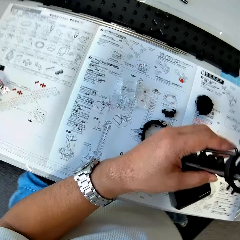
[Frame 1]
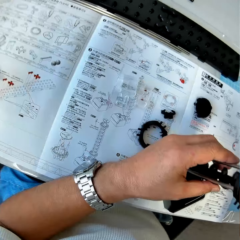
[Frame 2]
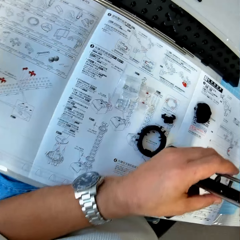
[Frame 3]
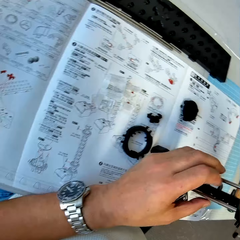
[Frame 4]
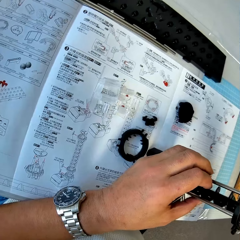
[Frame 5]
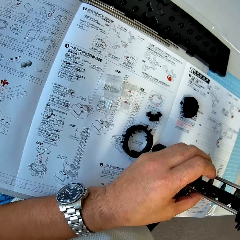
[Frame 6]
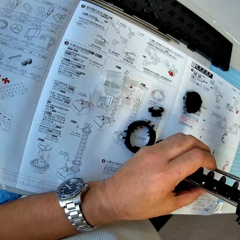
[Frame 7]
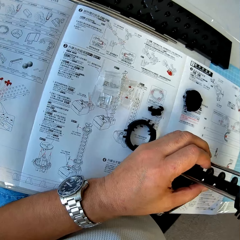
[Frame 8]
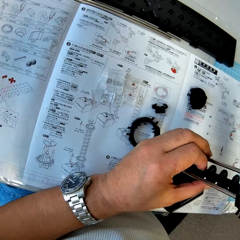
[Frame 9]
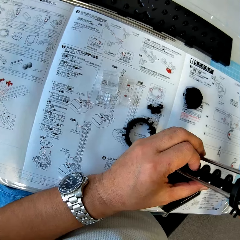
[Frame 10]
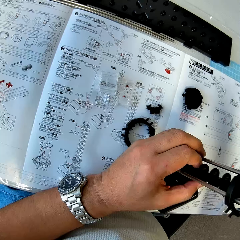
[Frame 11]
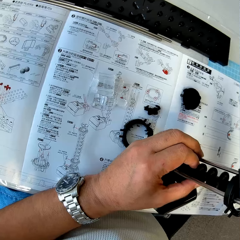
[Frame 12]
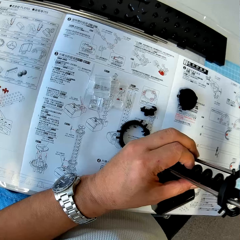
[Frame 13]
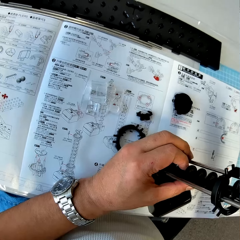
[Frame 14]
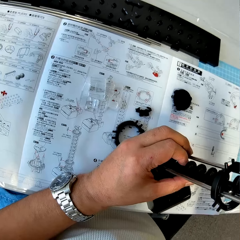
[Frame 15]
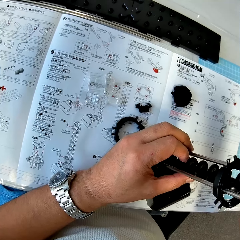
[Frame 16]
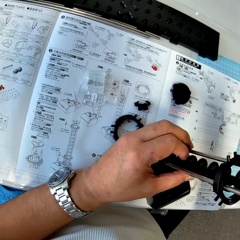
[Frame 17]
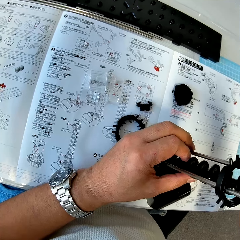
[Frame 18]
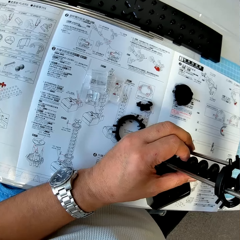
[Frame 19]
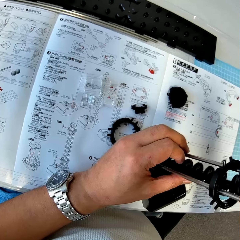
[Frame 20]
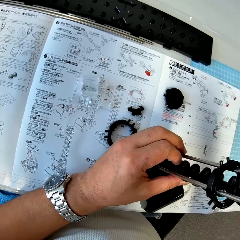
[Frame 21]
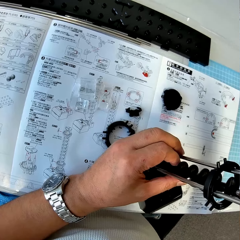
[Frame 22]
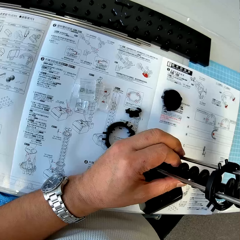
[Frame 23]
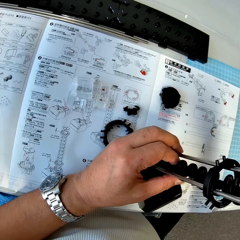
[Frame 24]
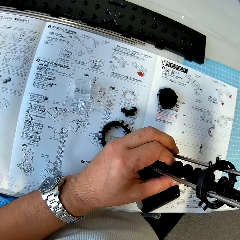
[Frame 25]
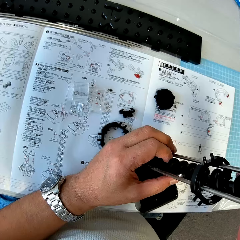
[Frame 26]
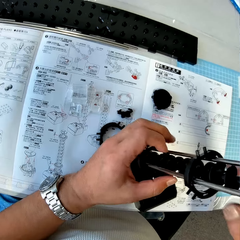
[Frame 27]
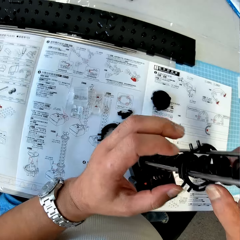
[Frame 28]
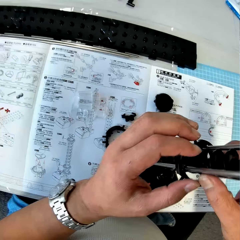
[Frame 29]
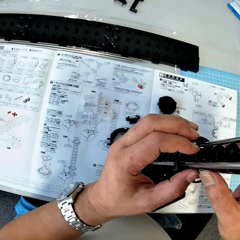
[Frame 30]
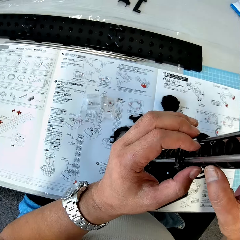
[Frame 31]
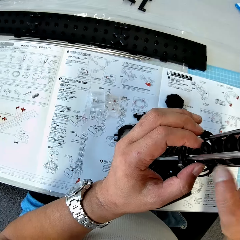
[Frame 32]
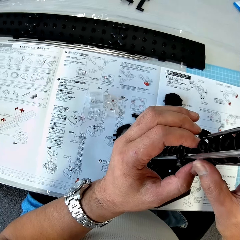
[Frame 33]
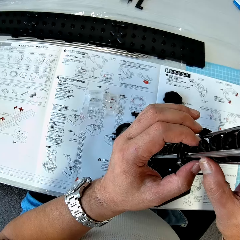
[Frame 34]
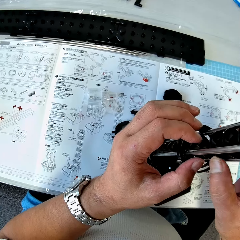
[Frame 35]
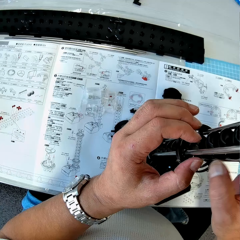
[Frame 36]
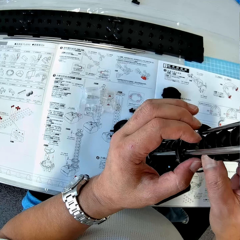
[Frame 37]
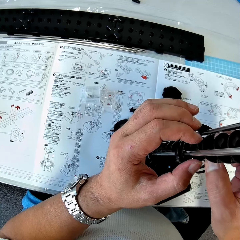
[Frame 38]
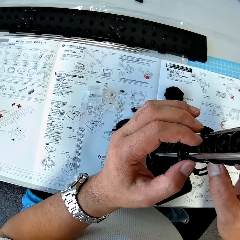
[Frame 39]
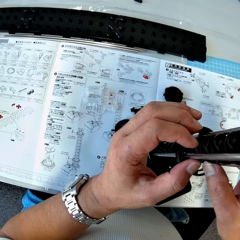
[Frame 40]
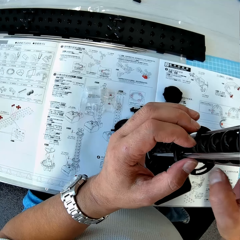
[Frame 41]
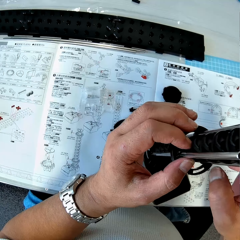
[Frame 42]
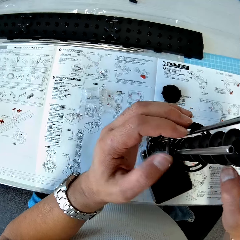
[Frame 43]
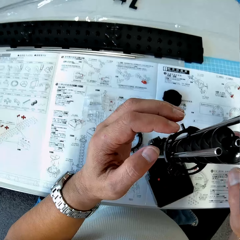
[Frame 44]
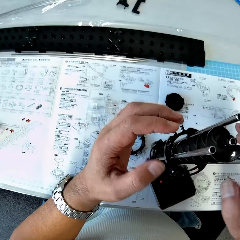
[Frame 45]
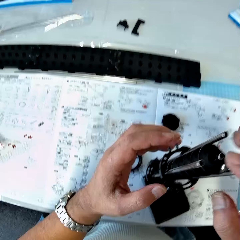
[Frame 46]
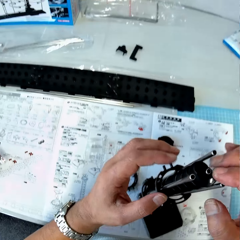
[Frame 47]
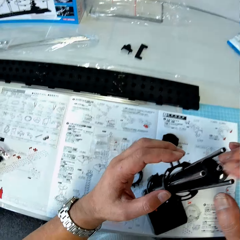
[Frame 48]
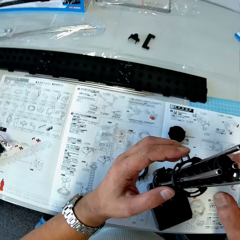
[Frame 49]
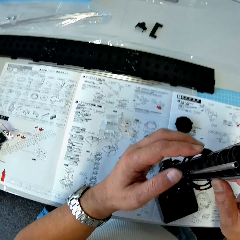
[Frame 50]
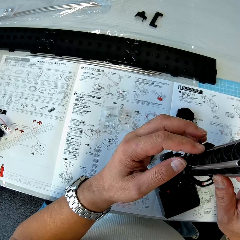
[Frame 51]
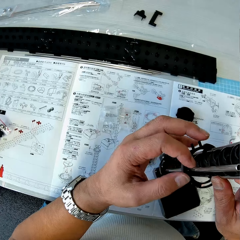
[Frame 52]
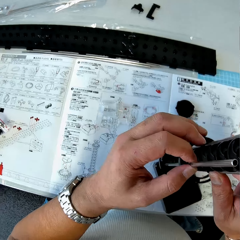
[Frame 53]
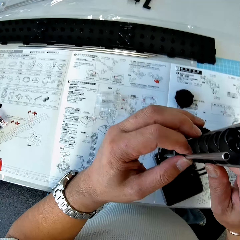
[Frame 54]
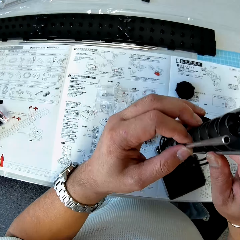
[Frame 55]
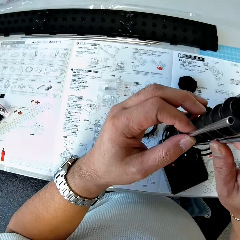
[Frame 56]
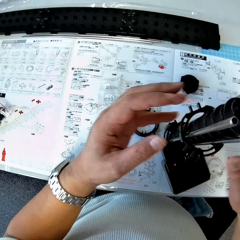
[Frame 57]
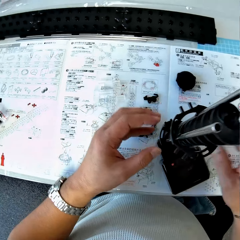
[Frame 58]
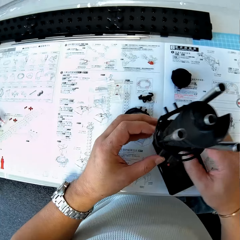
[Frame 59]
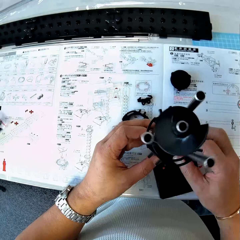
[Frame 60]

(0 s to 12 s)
The camera wearer fixes a space rail.

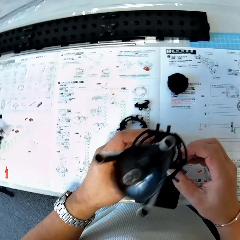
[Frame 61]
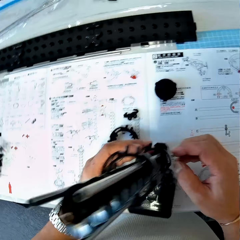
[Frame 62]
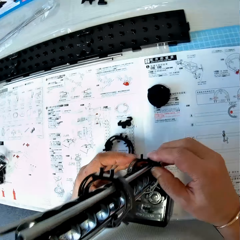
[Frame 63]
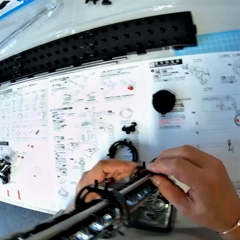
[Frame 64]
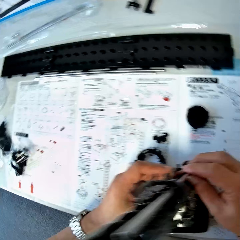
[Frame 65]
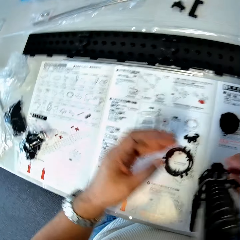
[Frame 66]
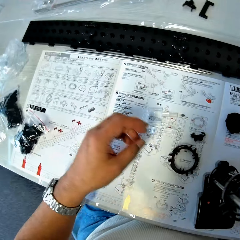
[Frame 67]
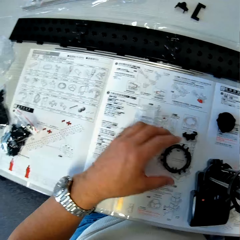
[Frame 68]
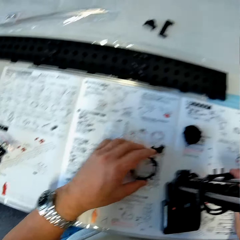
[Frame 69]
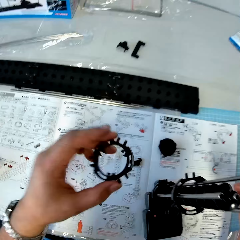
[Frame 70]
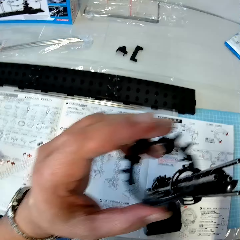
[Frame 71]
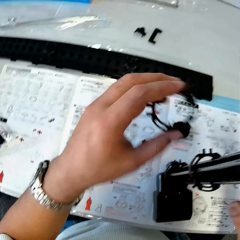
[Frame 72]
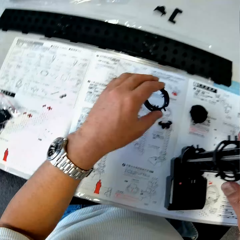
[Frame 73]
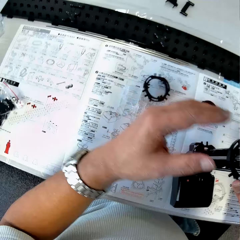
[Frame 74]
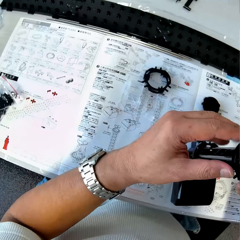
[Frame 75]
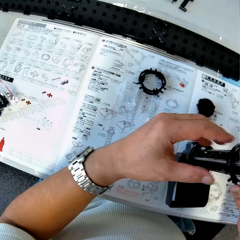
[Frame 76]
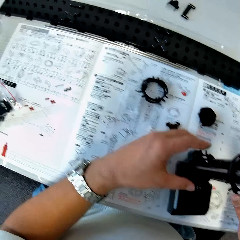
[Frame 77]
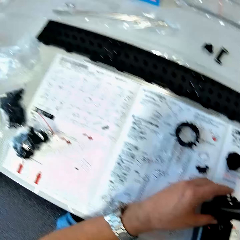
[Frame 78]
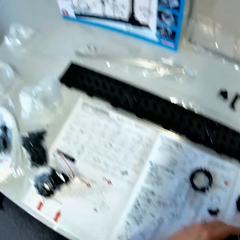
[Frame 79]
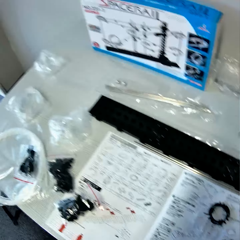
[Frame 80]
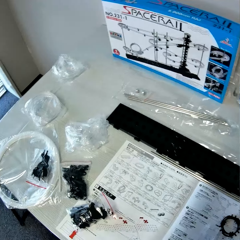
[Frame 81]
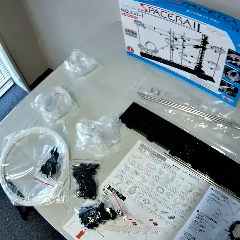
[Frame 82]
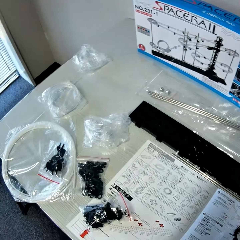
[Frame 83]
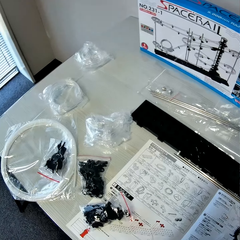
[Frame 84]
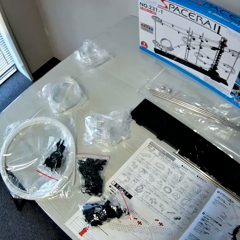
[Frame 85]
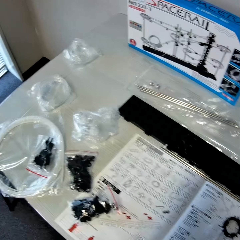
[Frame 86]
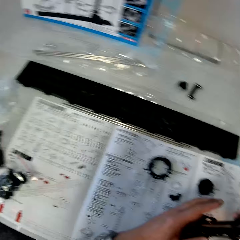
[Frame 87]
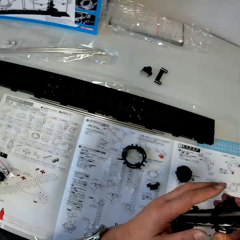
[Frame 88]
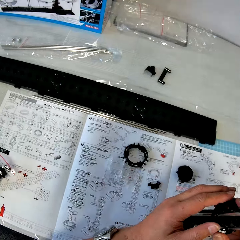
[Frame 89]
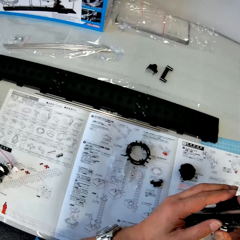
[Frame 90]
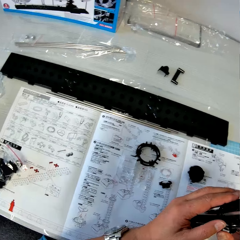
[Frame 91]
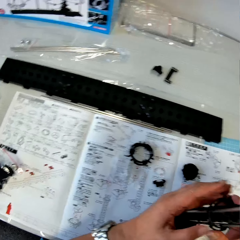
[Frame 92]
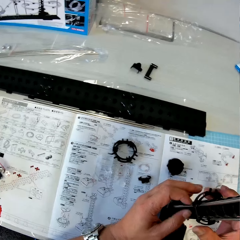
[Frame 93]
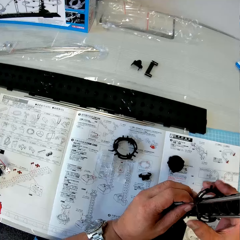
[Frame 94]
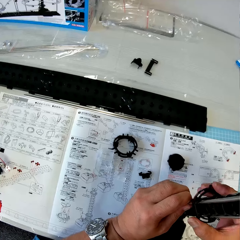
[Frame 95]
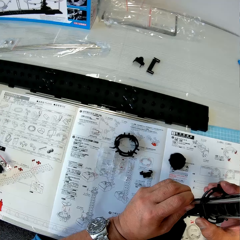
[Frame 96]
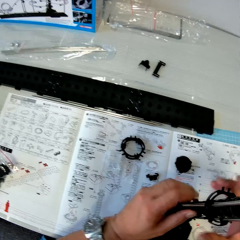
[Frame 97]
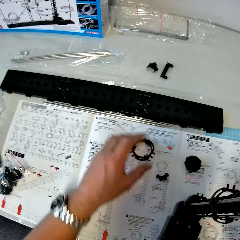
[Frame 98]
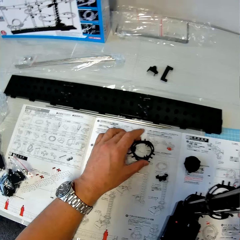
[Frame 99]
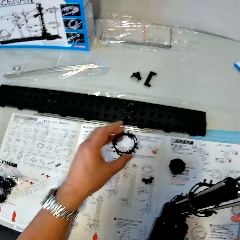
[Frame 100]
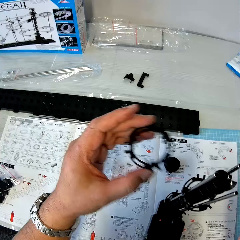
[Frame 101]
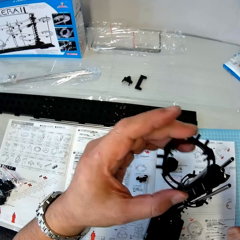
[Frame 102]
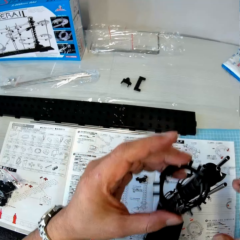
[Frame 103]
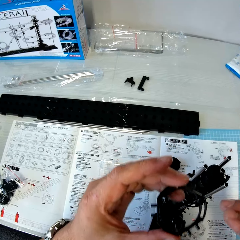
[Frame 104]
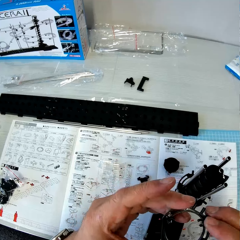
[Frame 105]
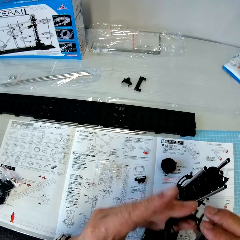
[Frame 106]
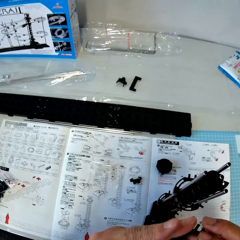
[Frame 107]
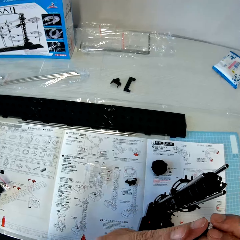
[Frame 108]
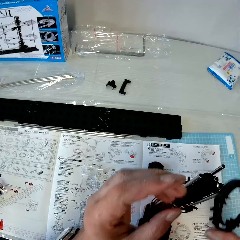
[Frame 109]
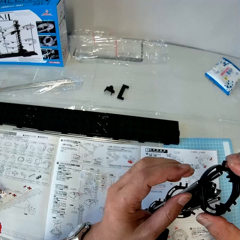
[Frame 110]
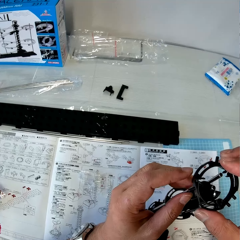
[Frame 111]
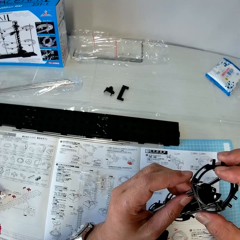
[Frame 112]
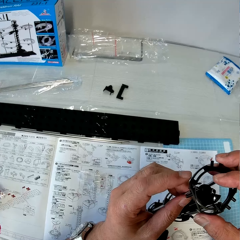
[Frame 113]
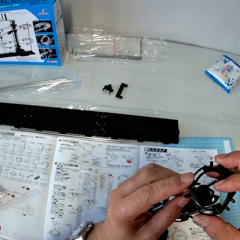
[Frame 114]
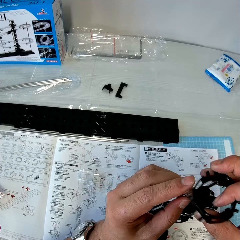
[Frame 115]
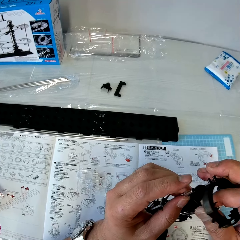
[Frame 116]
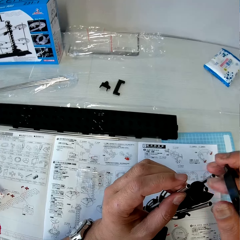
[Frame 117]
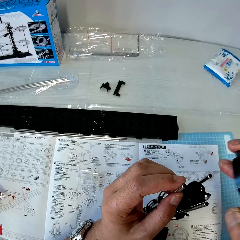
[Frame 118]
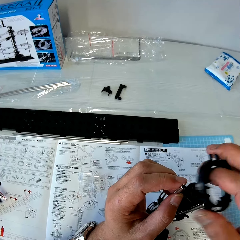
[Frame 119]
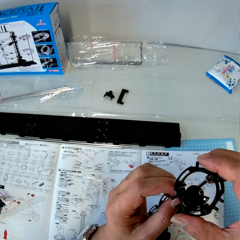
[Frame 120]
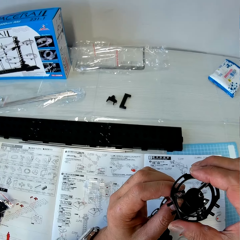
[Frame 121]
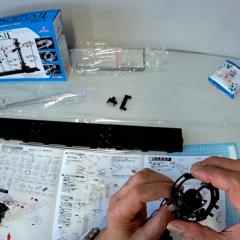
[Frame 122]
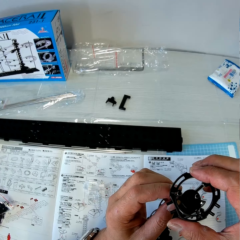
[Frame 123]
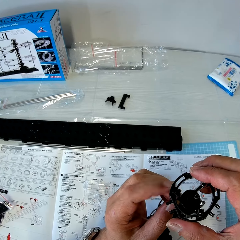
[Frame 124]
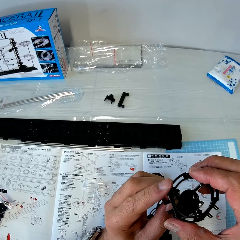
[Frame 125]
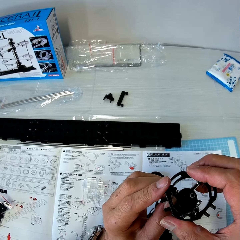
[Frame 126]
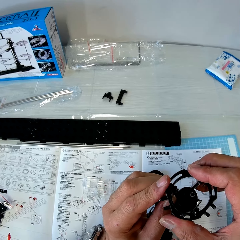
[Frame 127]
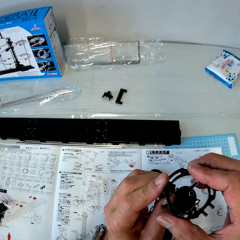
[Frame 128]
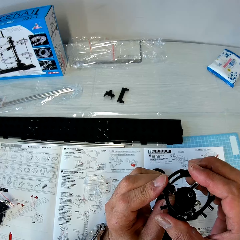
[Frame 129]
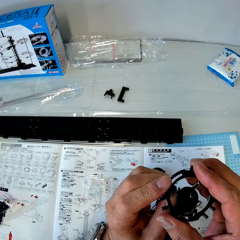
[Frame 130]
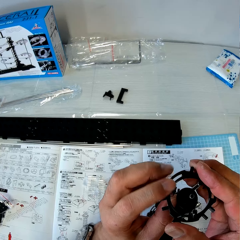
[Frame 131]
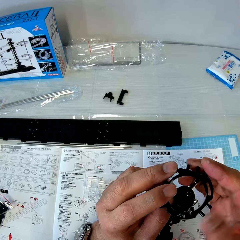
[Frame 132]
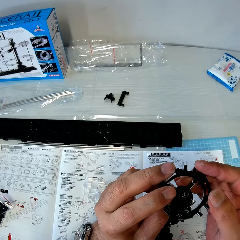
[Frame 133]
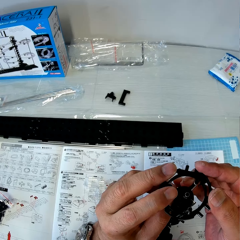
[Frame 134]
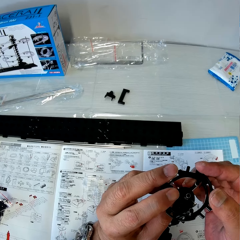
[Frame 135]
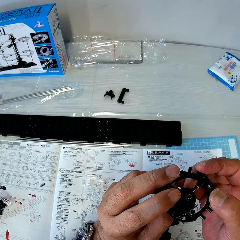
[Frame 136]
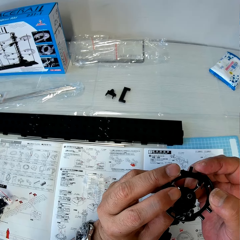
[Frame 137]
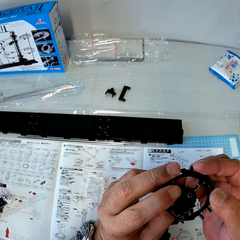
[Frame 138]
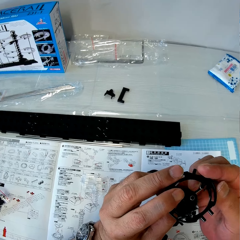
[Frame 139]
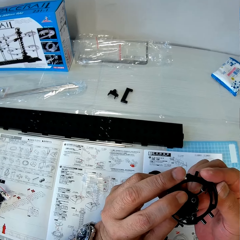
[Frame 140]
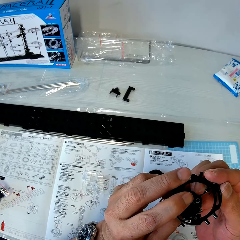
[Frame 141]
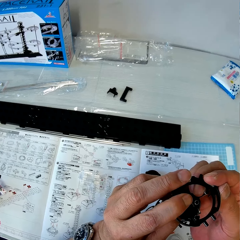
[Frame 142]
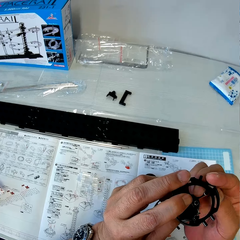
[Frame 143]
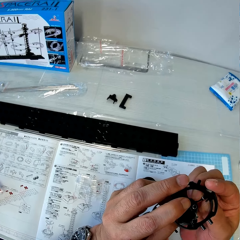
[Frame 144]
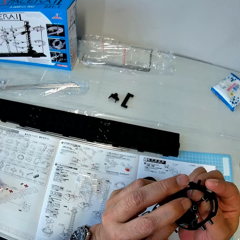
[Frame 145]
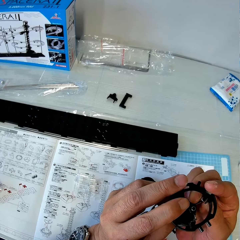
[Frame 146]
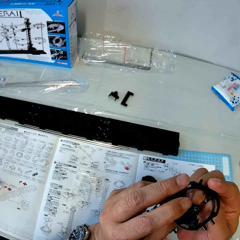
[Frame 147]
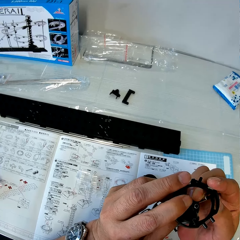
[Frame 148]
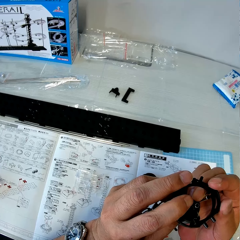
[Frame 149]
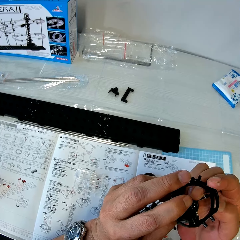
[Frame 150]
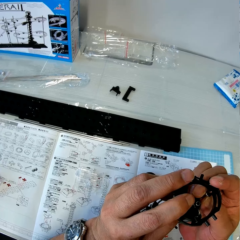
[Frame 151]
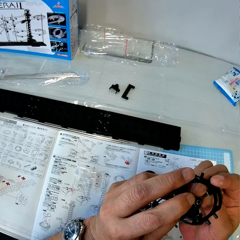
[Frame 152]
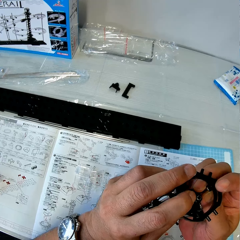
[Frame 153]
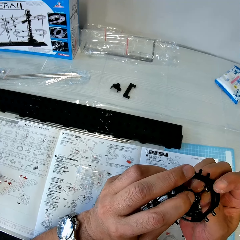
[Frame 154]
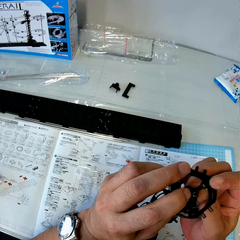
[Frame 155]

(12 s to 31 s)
The camera wearer picks up an elevator ring from a table. They drop the elevator ring on the table. They fix the space rail. They pick up the elevator ring from the table and switch the elevator ring to the other hand. They fix the elevator ring on the space rail.
